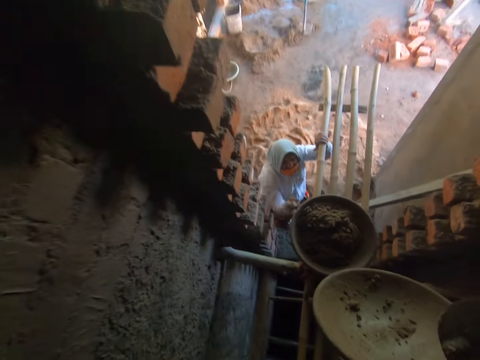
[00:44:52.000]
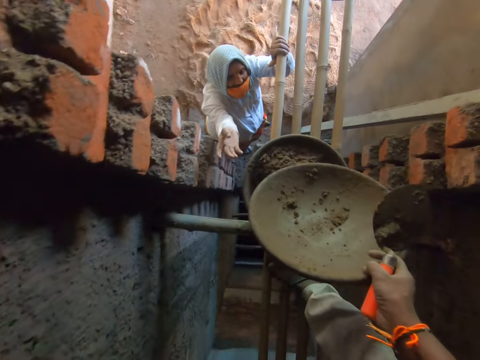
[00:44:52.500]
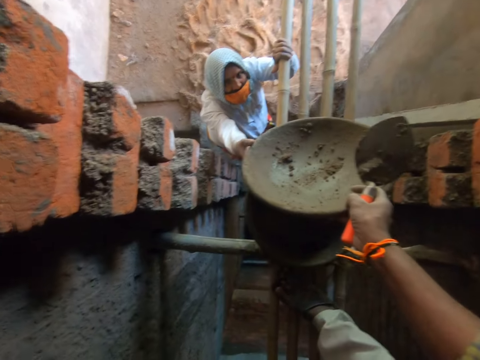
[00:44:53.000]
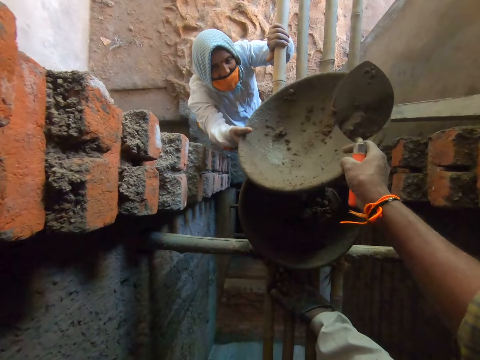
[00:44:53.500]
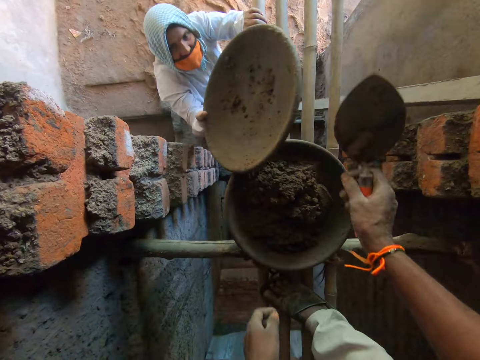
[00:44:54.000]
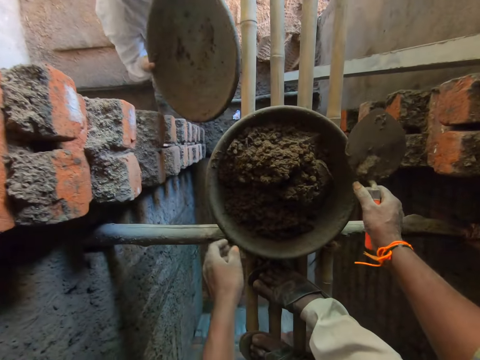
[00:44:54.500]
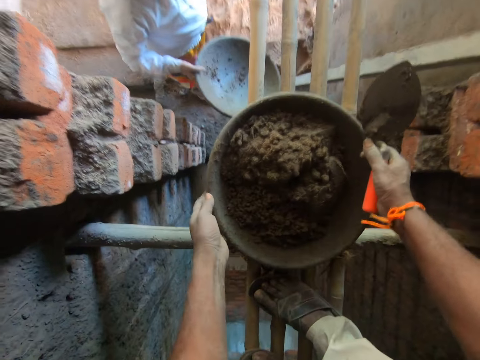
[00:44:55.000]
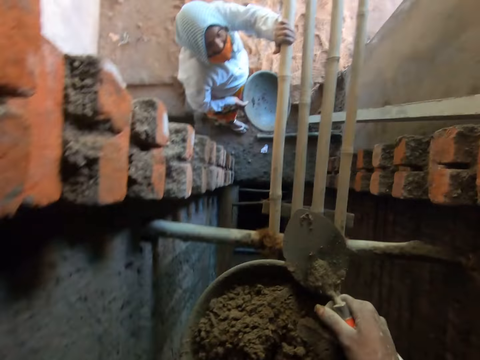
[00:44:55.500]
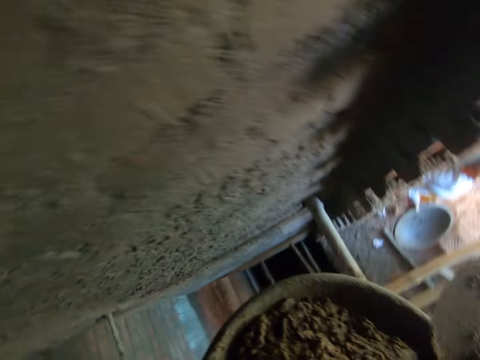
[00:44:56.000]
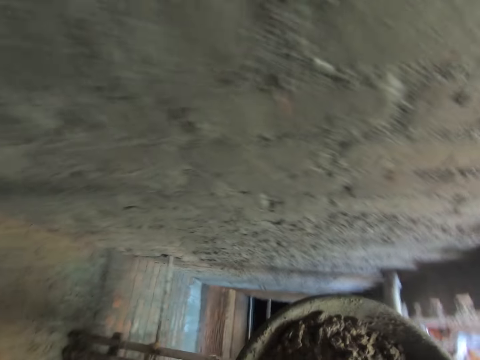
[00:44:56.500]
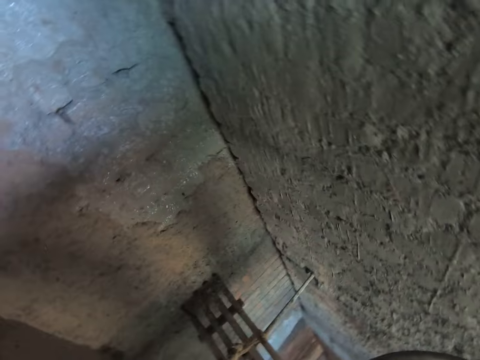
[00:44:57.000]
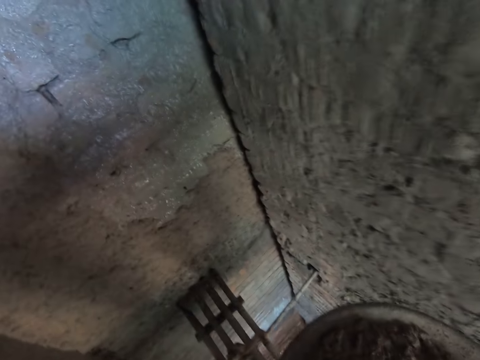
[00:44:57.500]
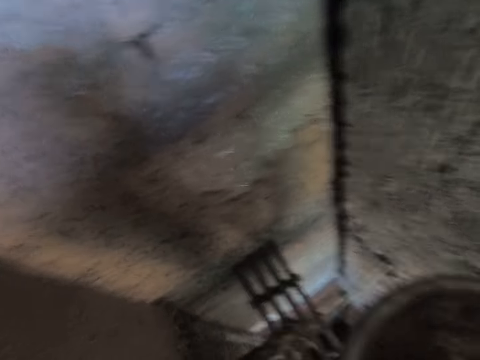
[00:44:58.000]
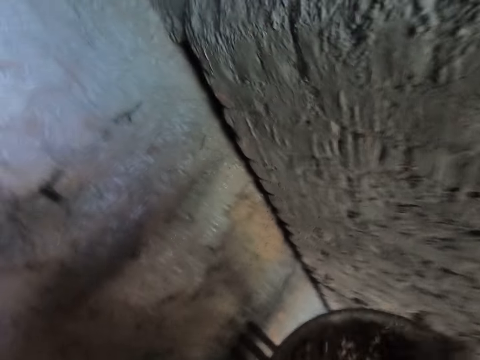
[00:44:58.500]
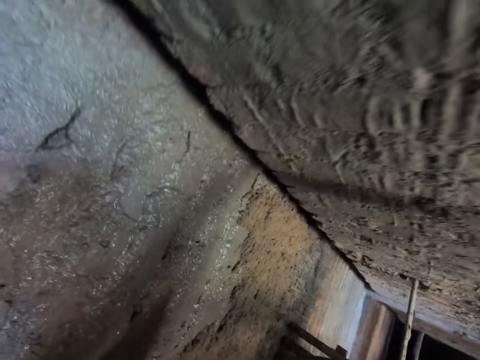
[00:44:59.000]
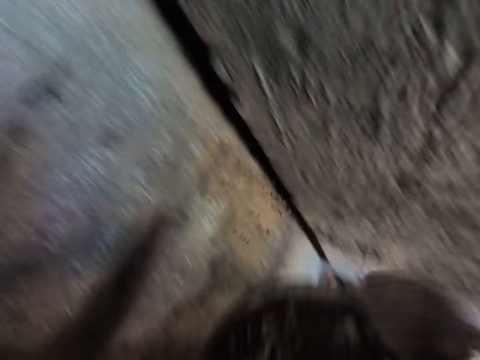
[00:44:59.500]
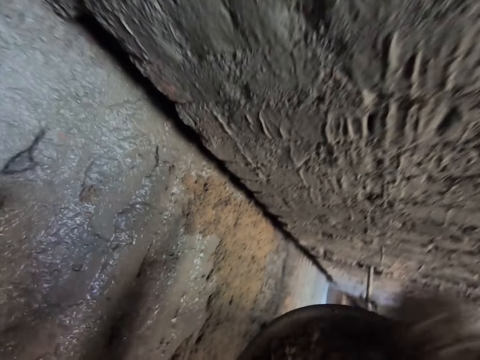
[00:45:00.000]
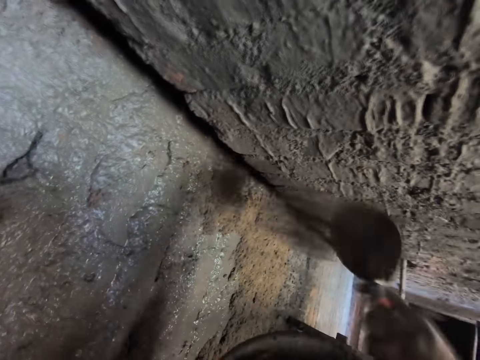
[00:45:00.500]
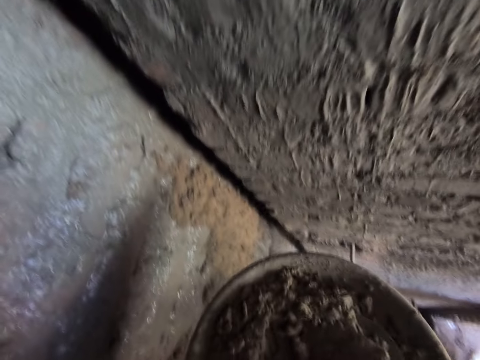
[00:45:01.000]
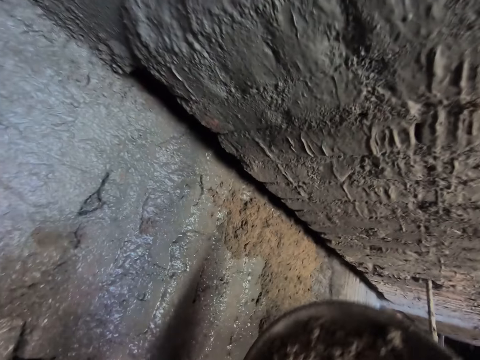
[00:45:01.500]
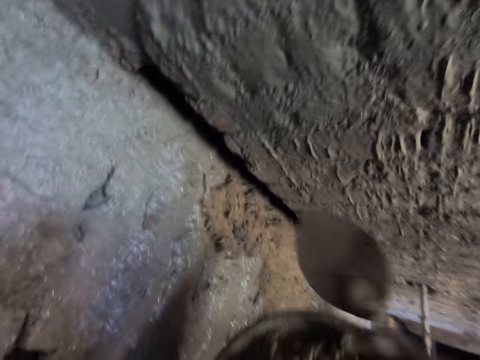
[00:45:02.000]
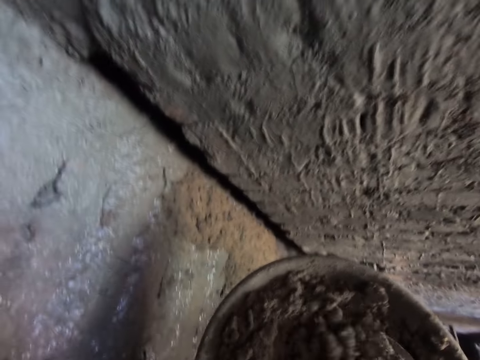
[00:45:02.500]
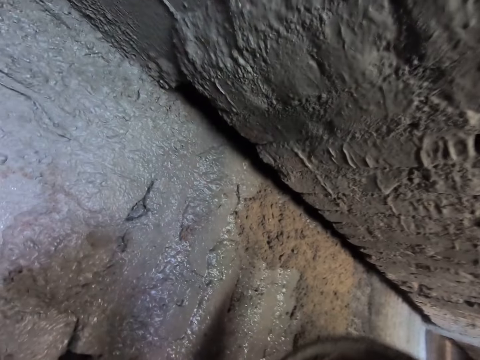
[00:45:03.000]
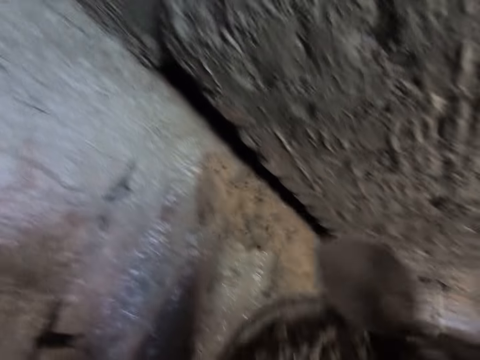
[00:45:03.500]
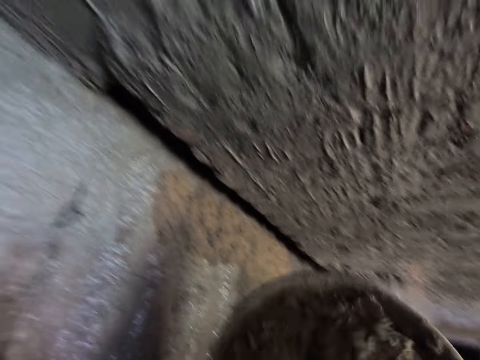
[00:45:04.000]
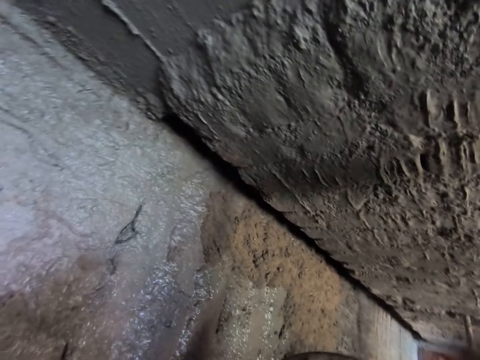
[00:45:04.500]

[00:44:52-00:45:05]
The camera wearer passes the headpan or tray in his right hand to the right hand of the woman. He lifts the headpan from the bamboo scaffold with both hands. He turns around. He holds the headpan with his left hand. He takes some cement mortar from the headpan with the hand trowel in his right hand. He walks next to a wall. He splashes the cement mortar on the wall with the hand trowel in his right hand. He takes some cement mortar from the headpan with the hand trowel in his right hand. He splashes the cement mortar on the wall with the hand trowel in his right hand. He takes some cement mortar from the headpan with the hand trowel in his right hand. He splashes the cement mortar on the wall with the hand trowel in his right hand. He takes some cement mortar from the headpan with the hand trowel in his right hand. He splashes the cement mortar on the wall with the hand trowel in his right hand. He takes some cement mortar from the headpan with the hand trowel in his right hand.

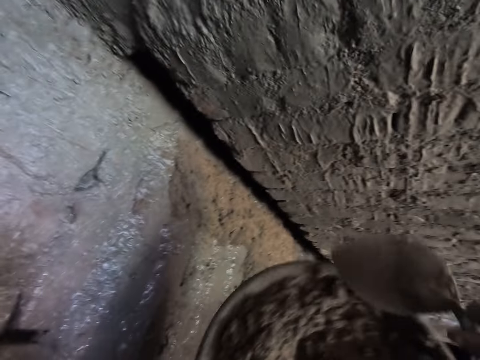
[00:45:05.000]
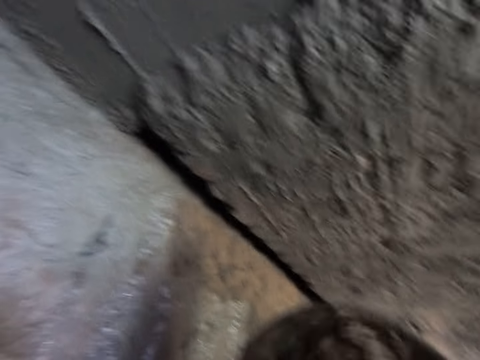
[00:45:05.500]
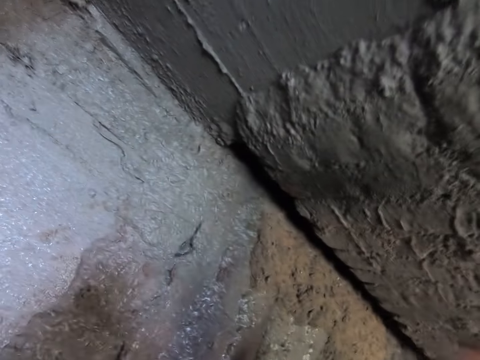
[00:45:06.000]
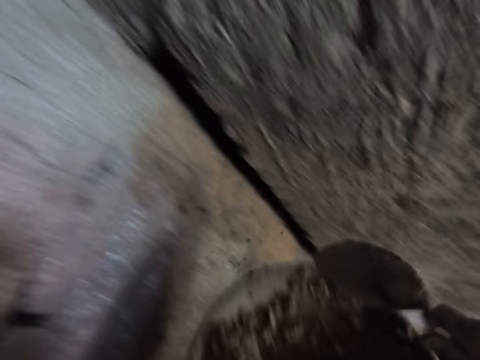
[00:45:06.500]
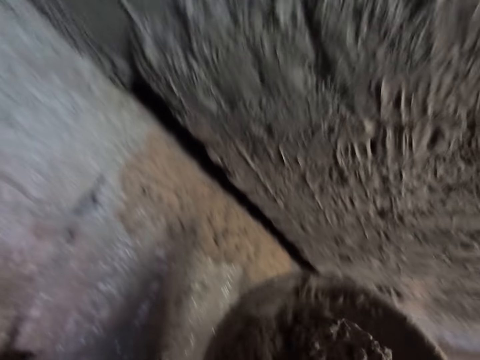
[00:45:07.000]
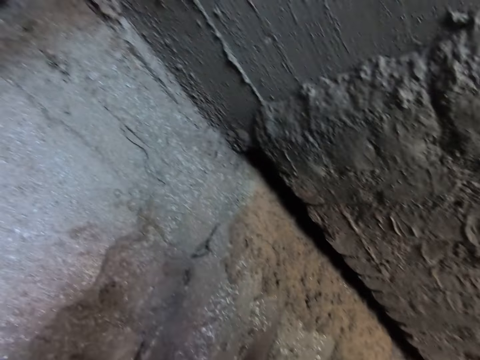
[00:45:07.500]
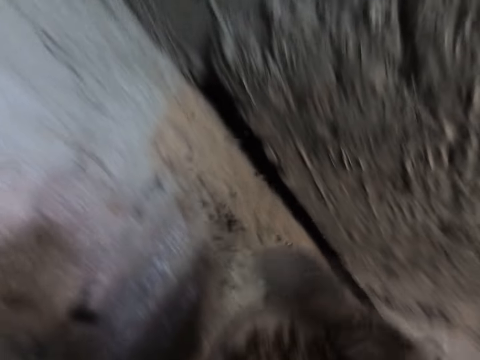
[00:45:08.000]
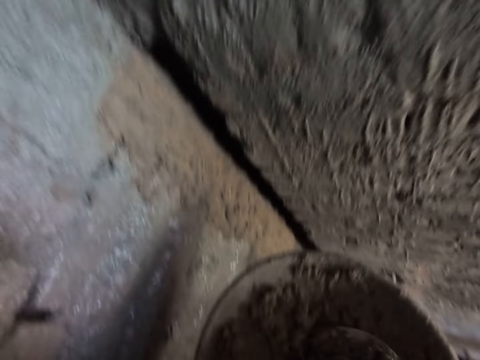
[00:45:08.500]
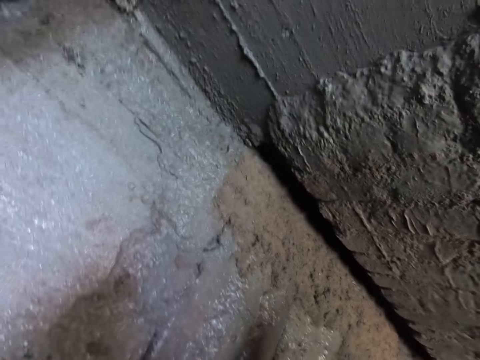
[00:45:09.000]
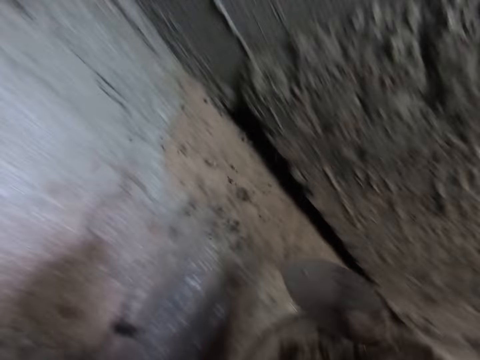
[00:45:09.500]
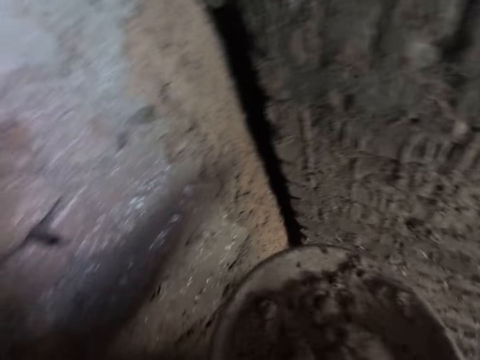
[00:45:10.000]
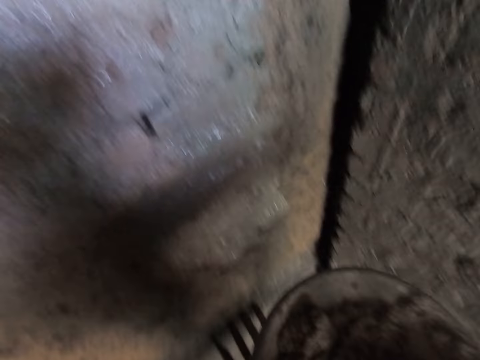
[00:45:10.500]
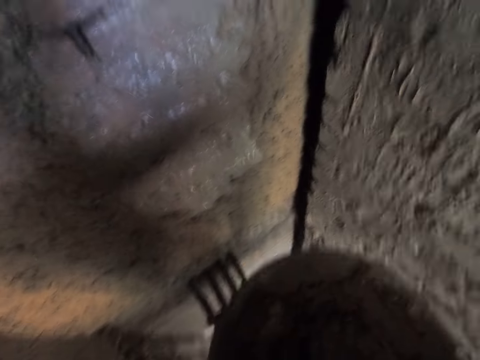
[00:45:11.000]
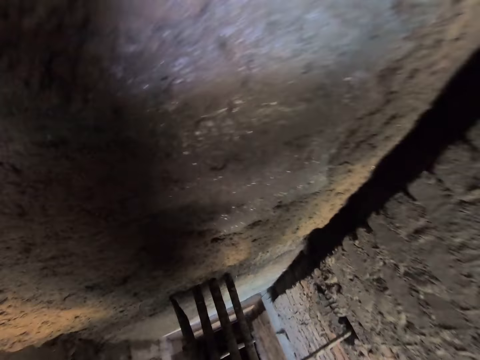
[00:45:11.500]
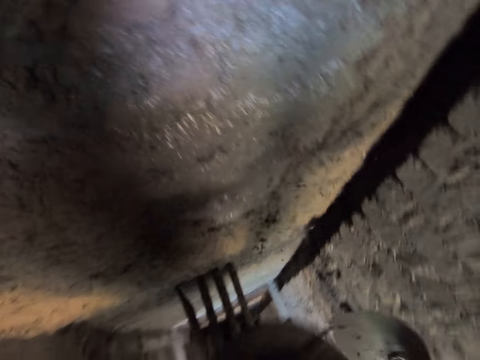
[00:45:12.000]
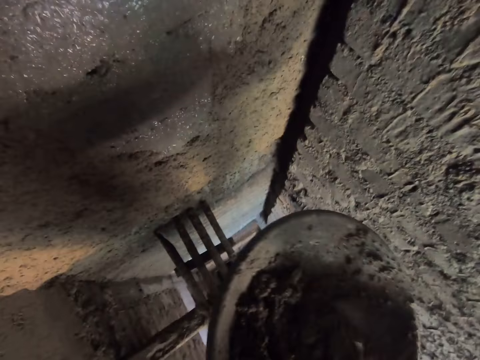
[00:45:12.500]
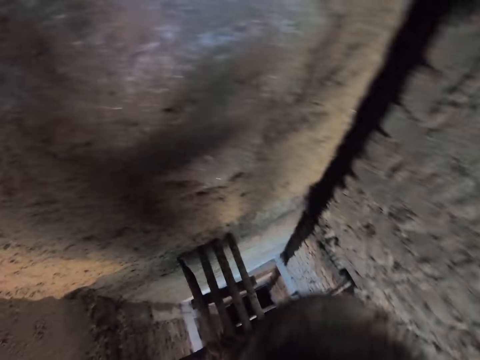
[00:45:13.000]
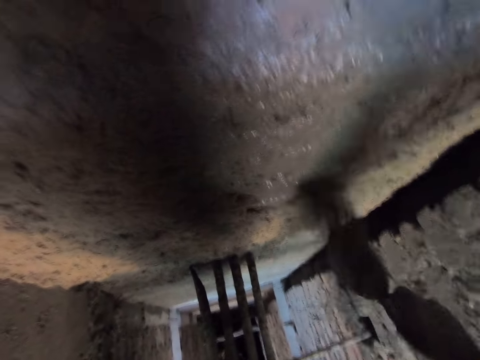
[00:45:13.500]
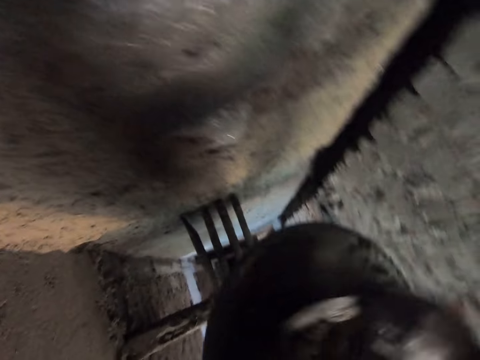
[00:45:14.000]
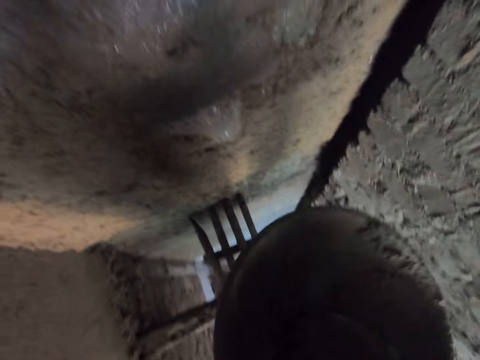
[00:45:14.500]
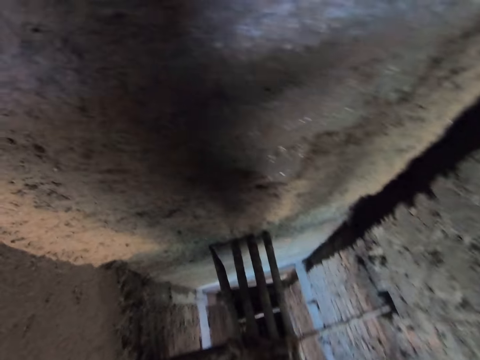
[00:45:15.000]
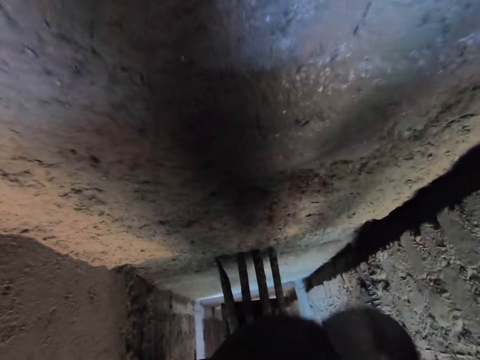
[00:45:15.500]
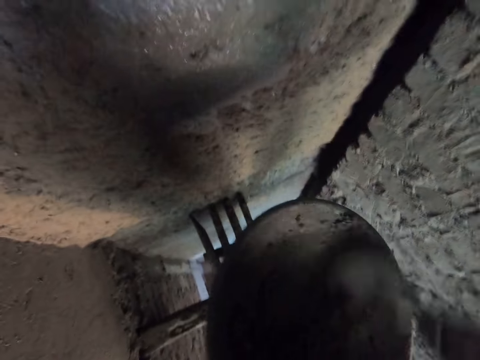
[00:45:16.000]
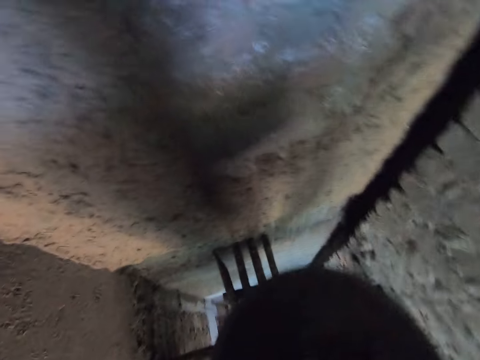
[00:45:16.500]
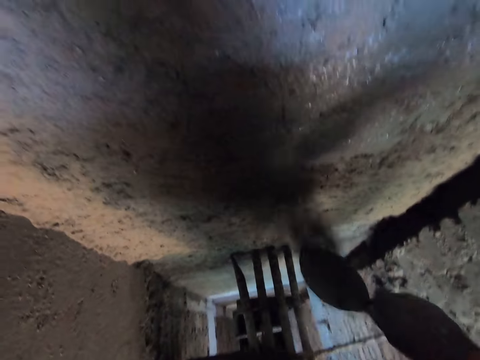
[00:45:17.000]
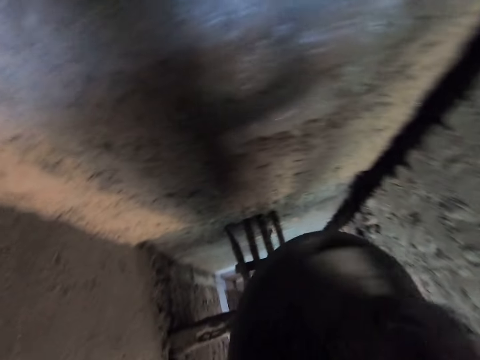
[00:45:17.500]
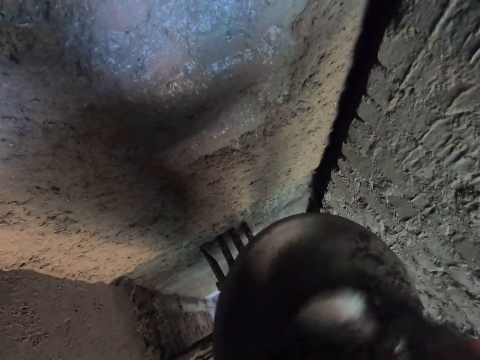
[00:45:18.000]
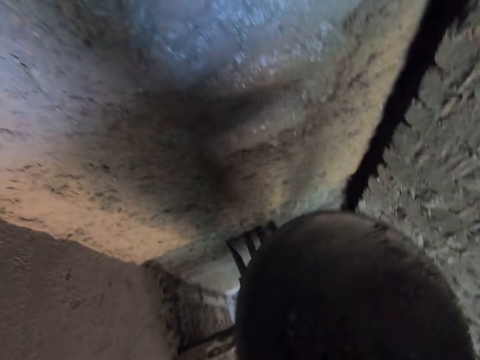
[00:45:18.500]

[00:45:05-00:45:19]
The camera wearer splashes the cement mortar on the wall with the hand trowel in his right hand. He takes some cement mortar from the headpan with the hand trowel in his right hand. He splashes the cement mortar on the wall with the hand trowel in his right hand. He takes some cement mortar from the headpan with the hand trowel in his right hand. He splashes the cement mortar on the wall with the hand trowel in his right hand. He takes some cement mortar from the headpan with the hand trowel in his right hand. He splashes the cement mortar on the wall with the hand trowel in his right hand. He takes some cement mortar from the headpan with the hand trowel in his right hand. He splashes the cement mortar on the wall with the hand trowel in his right hand. He takes some cement mortar from the headpan with the hand trowel in his right hand. He splashes the cement mortar on the wall with the hand trowel in his right hand. He takes some cement mortar from the headpan with the hand trowel in his right hand. He pastes the cement mix on the wall with the gauging trowel in his right hand. He packs the cement mix from the bowl with the gauging trowel in his right hand. He pastes the cement mix on the wall with the gauging trowel in his right hand. He packs the cement mix from the bowl with the gauging trowel in his right hand.
